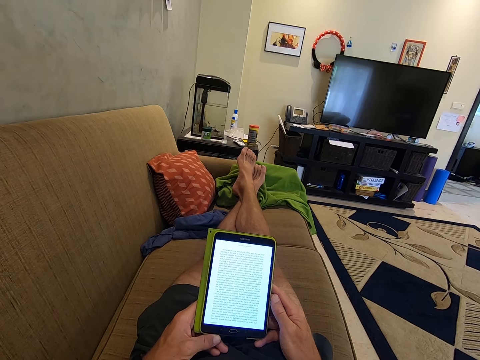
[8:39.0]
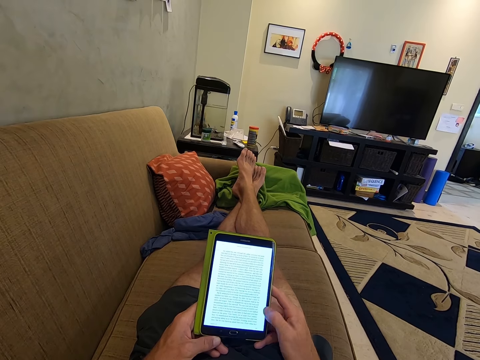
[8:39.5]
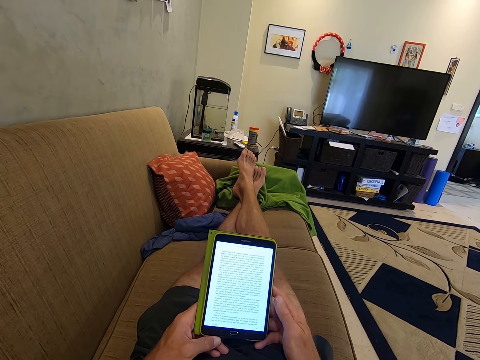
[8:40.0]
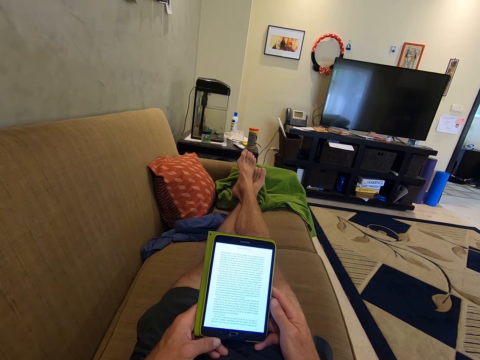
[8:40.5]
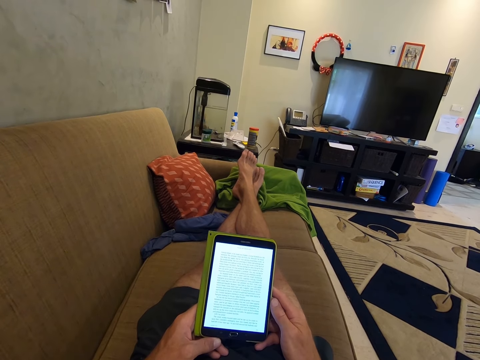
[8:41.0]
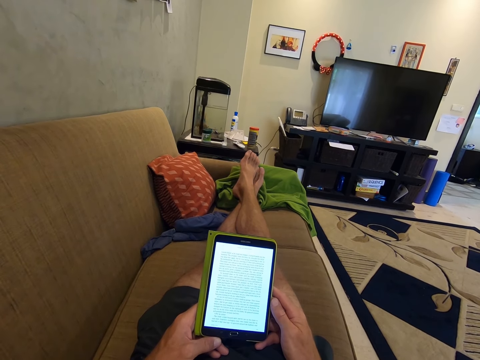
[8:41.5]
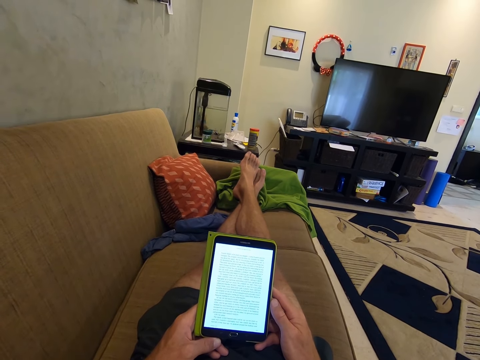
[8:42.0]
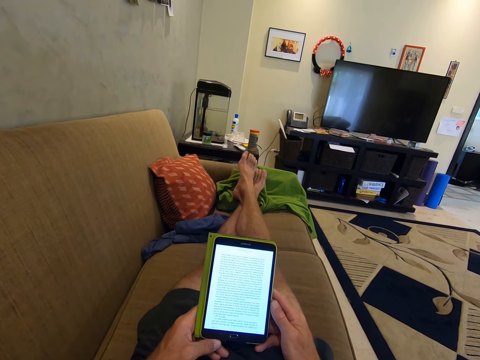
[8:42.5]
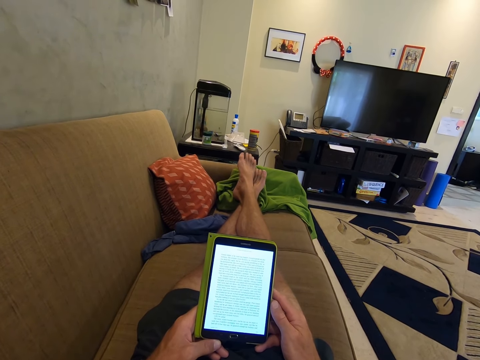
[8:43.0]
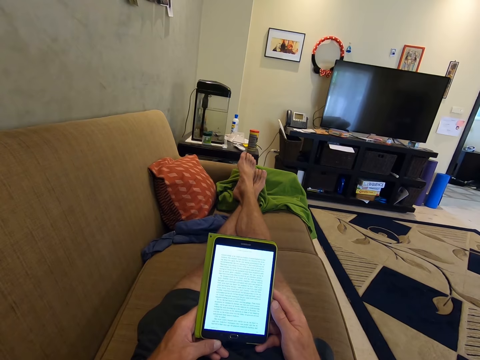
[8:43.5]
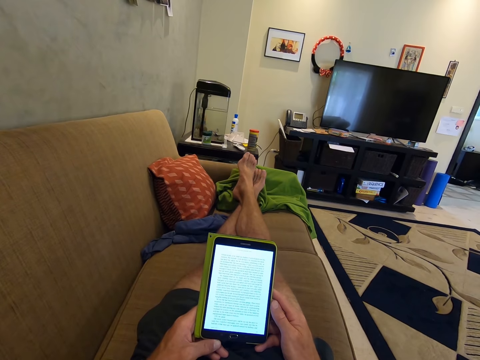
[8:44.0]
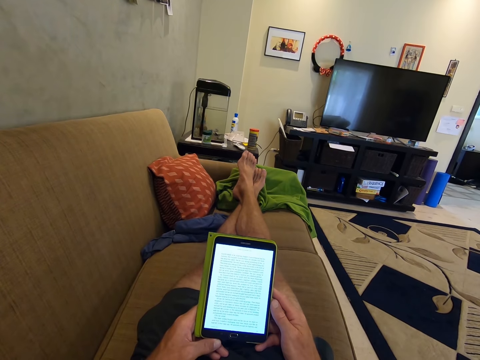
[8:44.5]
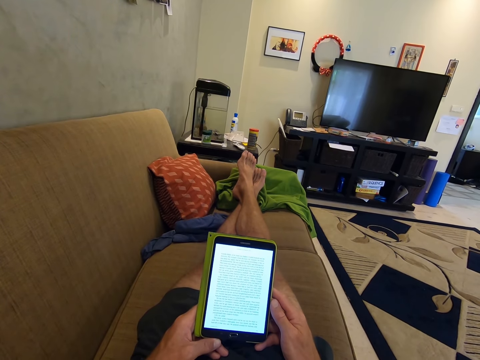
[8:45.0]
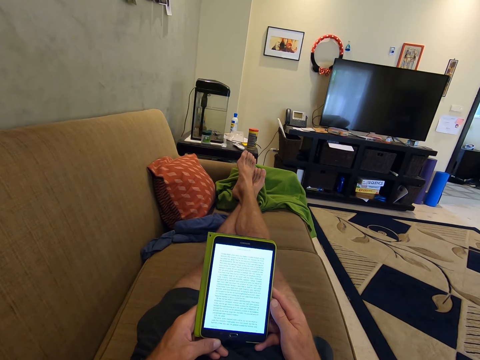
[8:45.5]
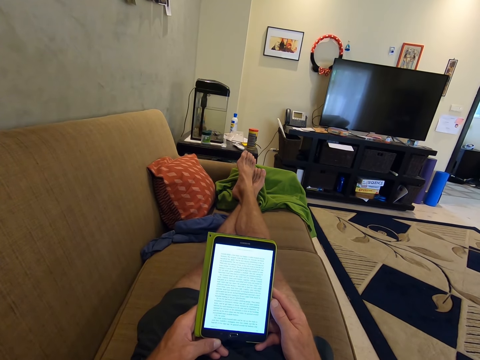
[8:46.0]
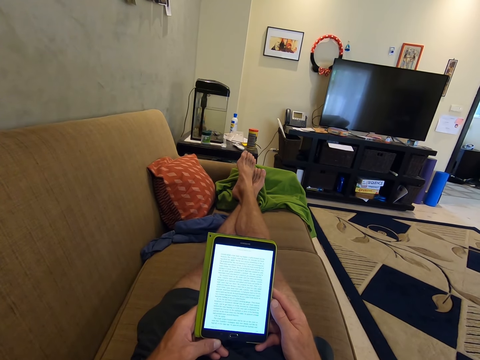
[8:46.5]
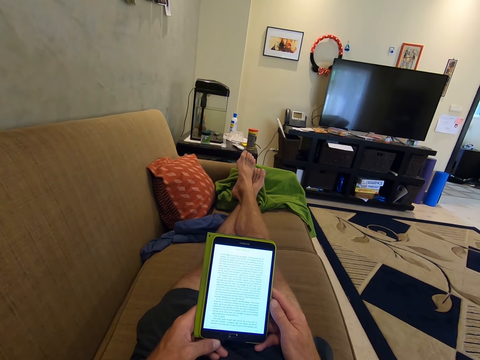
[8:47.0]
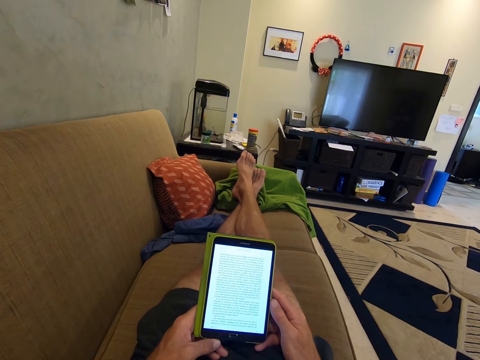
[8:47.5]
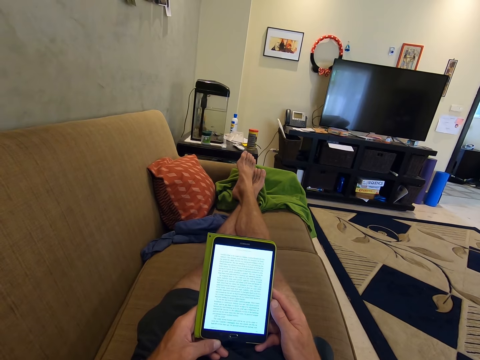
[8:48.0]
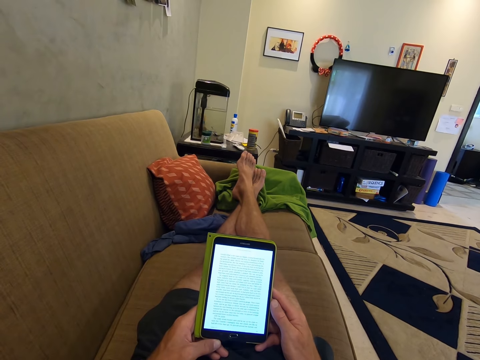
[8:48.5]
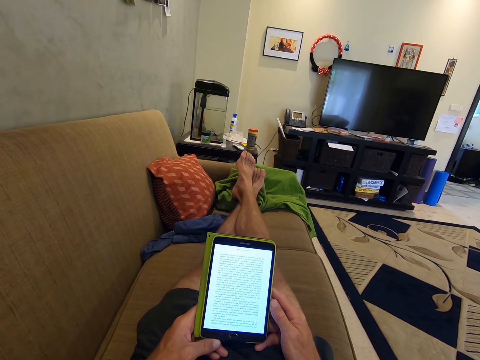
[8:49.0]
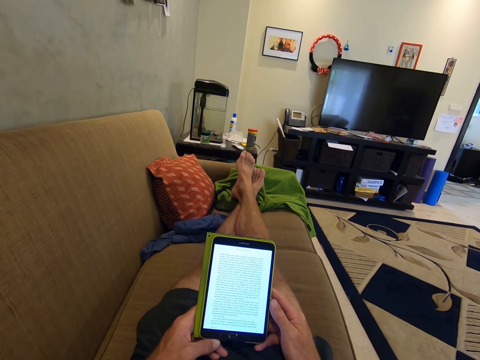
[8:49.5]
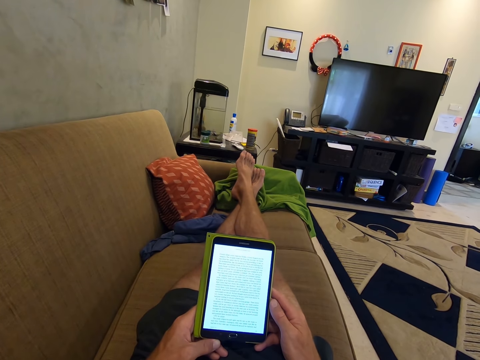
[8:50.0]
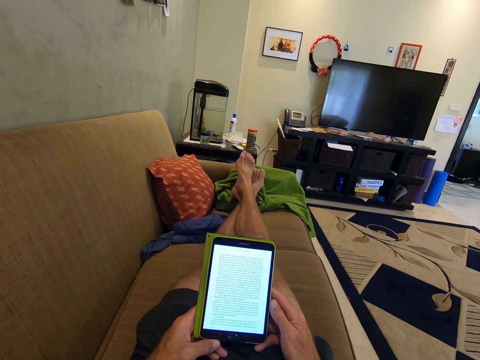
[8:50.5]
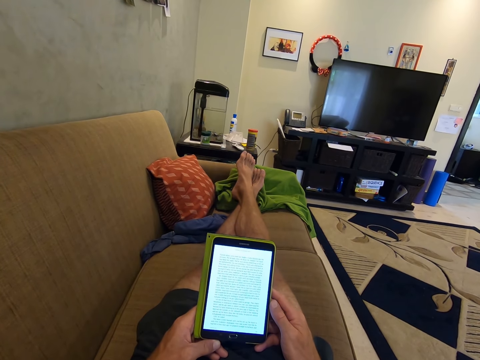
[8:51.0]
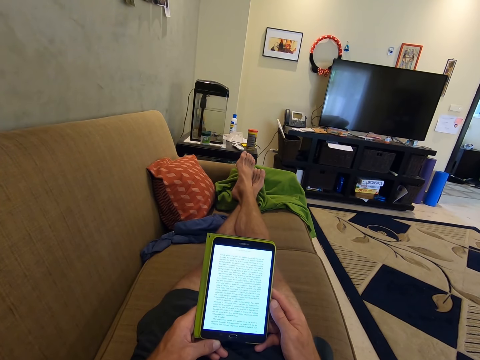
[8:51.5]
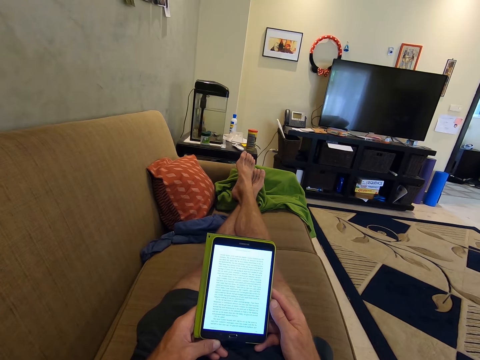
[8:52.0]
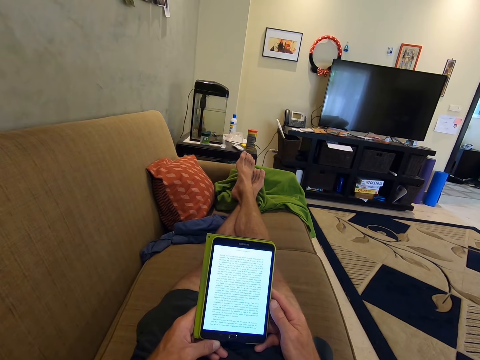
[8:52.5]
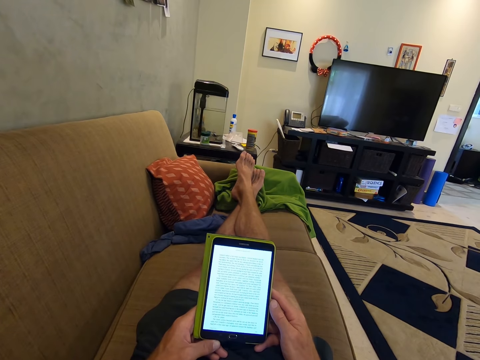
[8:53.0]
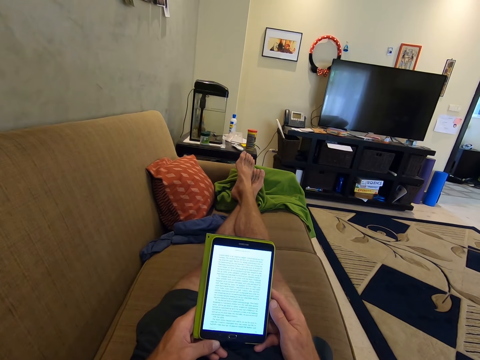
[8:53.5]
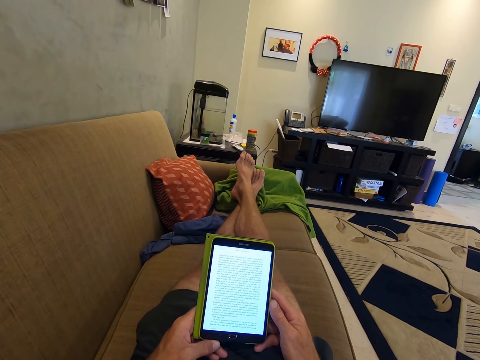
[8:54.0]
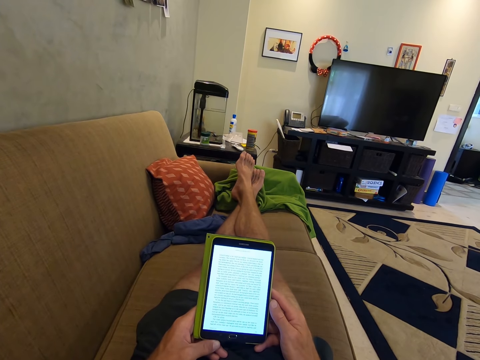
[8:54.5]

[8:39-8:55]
The camera wearer operates the phone. They look at the phone. They move the feet. They look at the phone.

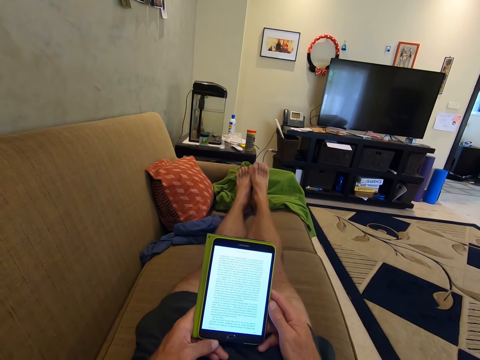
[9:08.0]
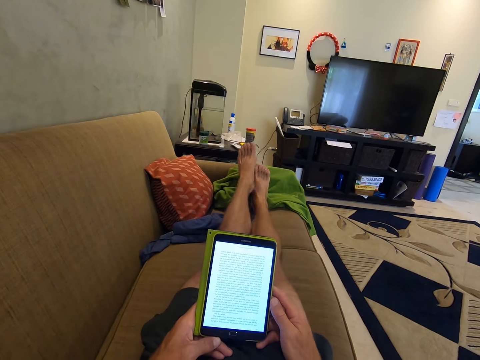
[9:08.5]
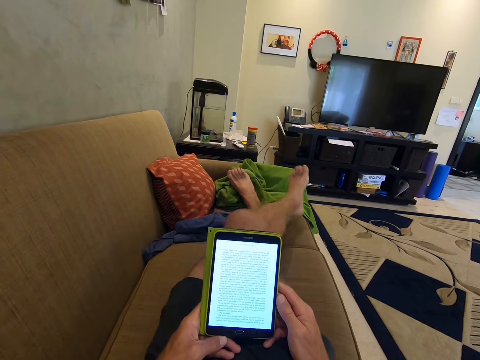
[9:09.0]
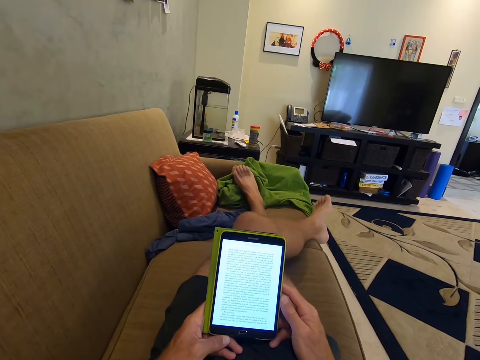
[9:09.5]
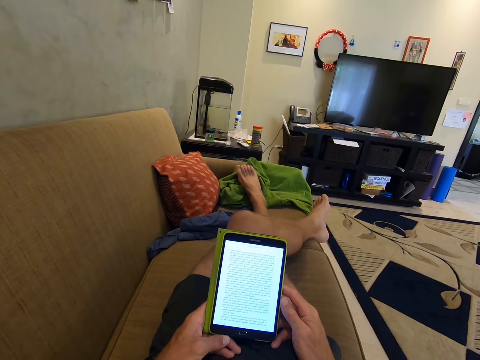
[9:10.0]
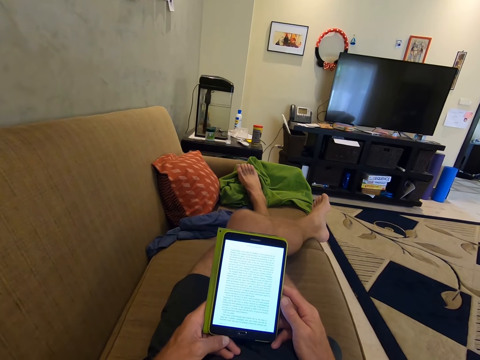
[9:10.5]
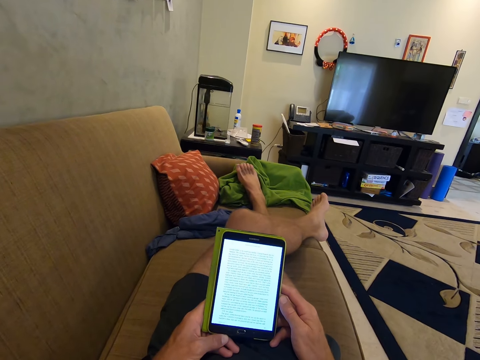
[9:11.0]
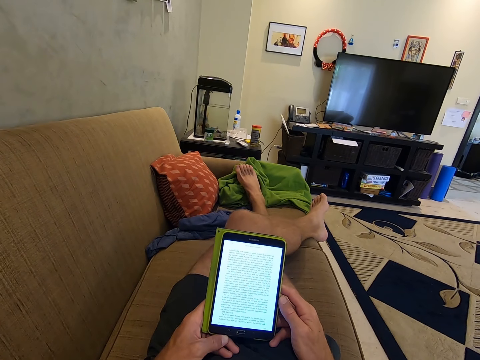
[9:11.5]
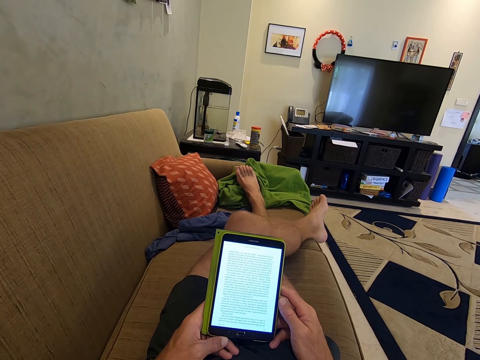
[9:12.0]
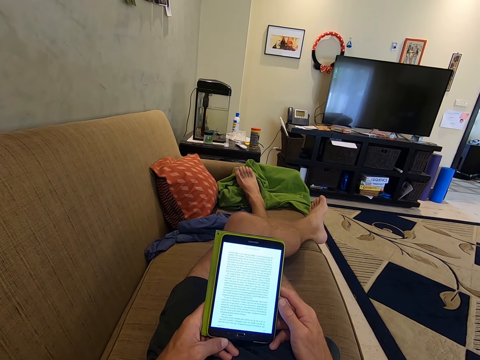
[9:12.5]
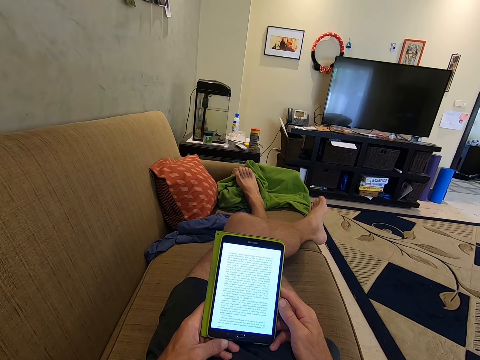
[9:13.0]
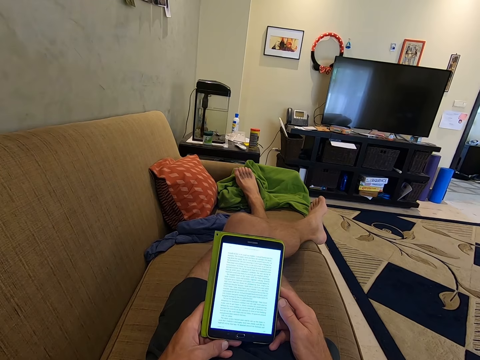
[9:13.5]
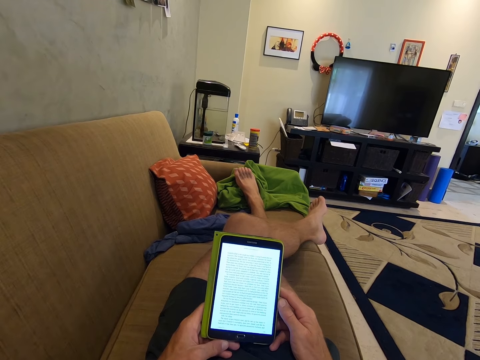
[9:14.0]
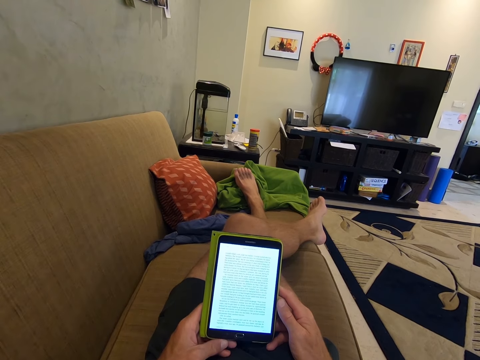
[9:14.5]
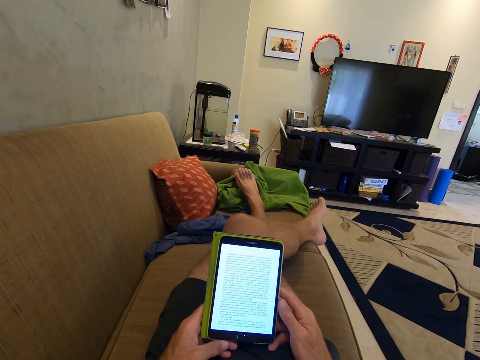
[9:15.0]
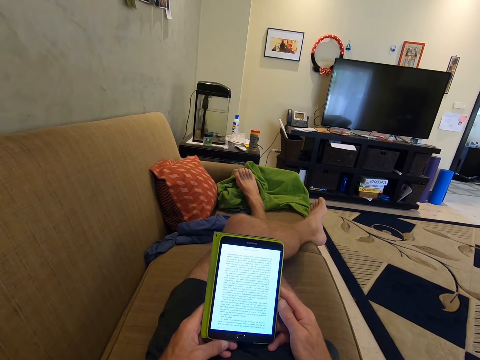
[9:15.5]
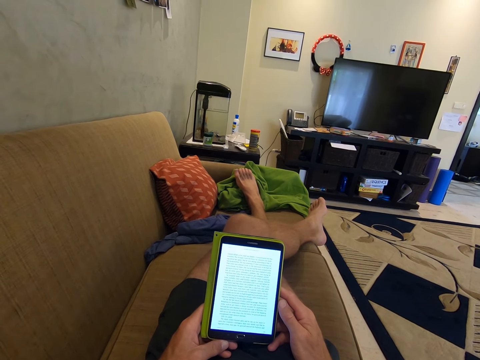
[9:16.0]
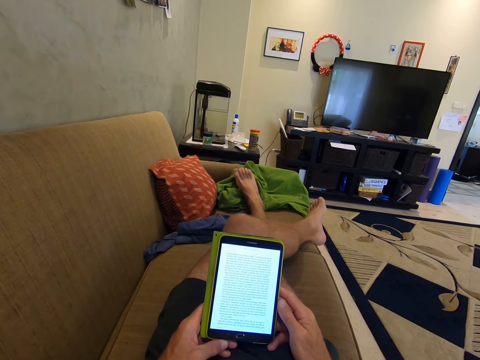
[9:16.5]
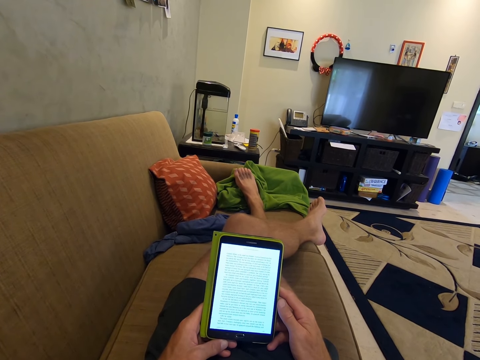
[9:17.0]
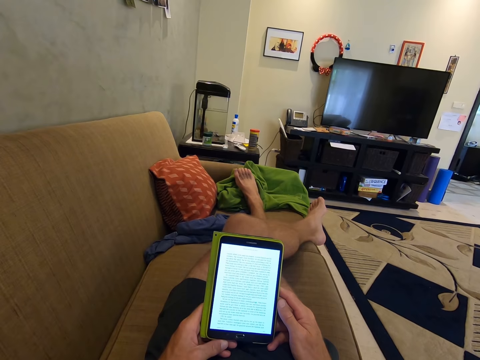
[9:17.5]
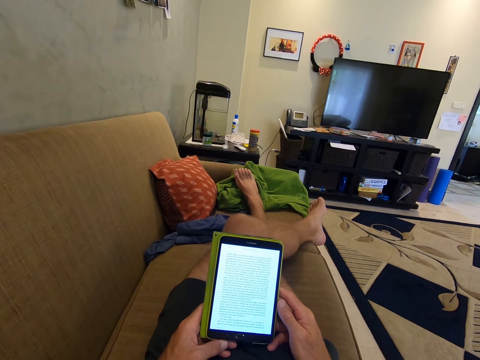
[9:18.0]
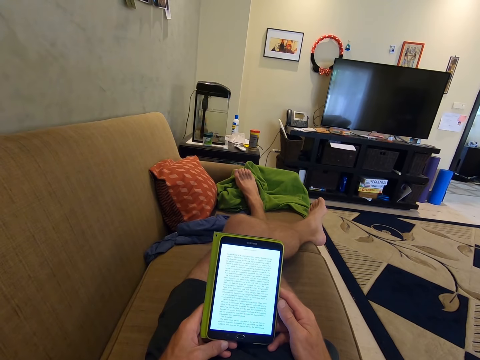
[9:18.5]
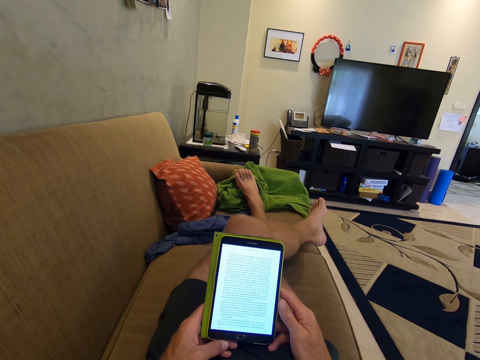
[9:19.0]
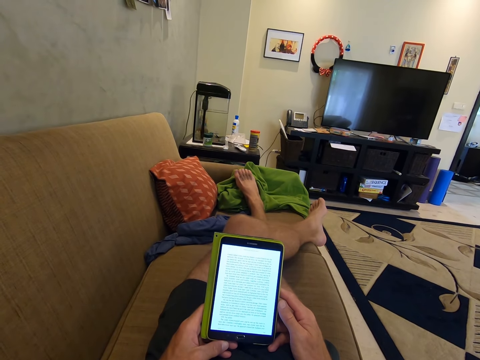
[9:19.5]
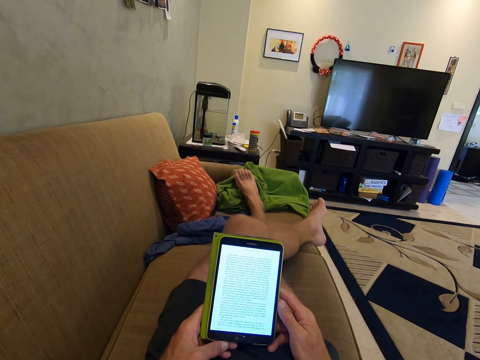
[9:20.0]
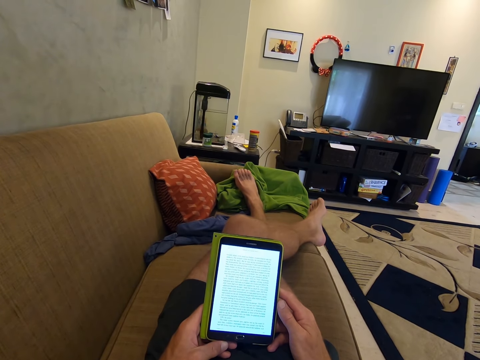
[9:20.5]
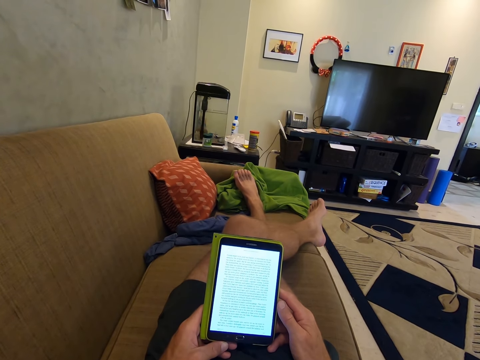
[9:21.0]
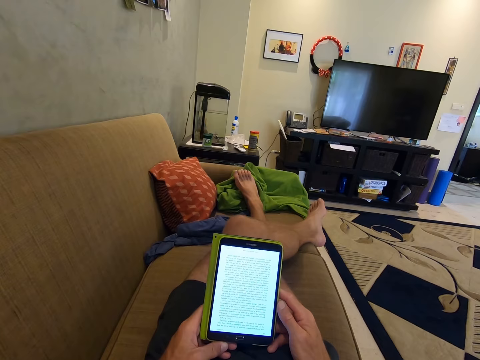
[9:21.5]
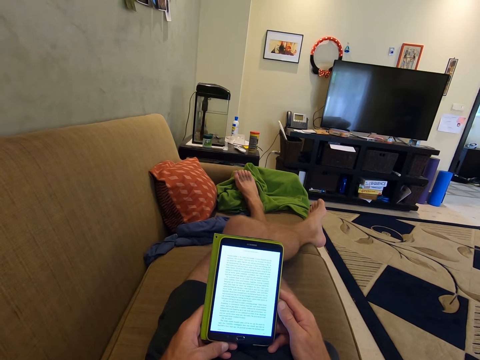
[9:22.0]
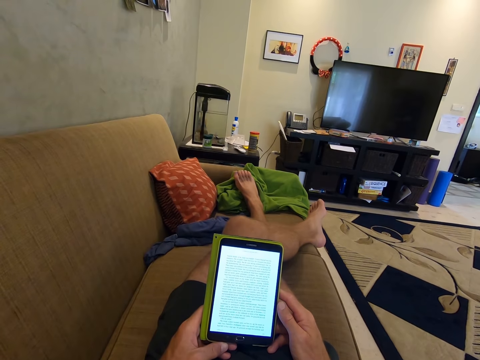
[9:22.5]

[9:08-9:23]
The camera wearer rests the left leg on the right one. They look at the phone. They scroll the phone.
